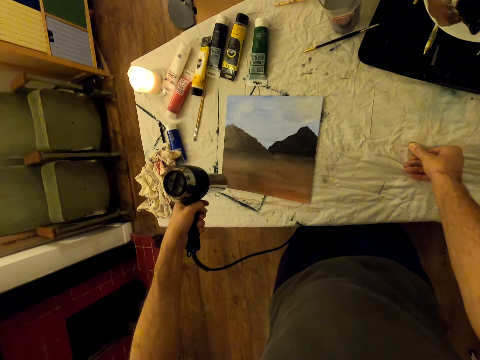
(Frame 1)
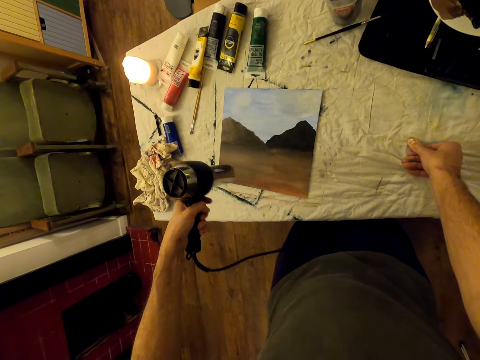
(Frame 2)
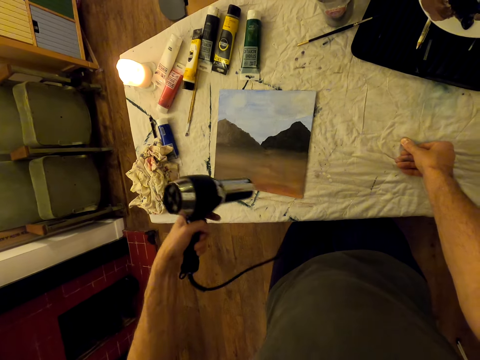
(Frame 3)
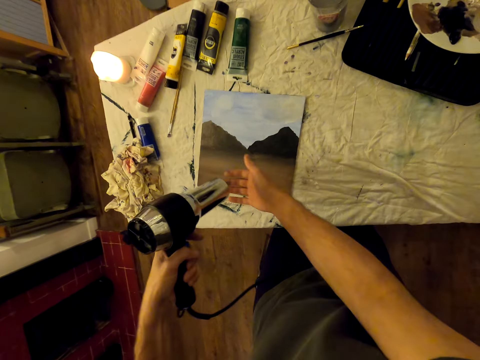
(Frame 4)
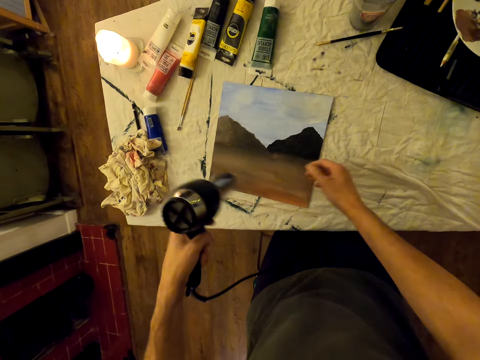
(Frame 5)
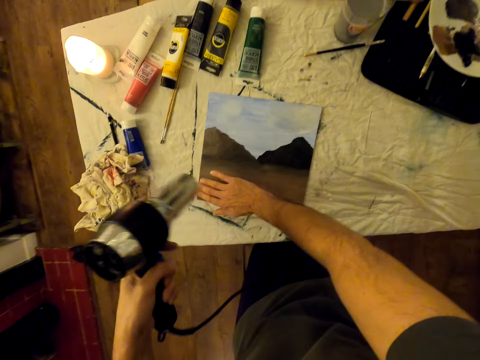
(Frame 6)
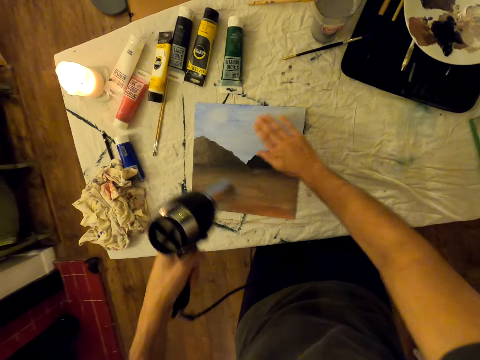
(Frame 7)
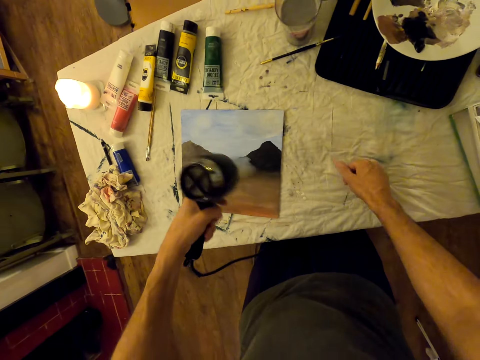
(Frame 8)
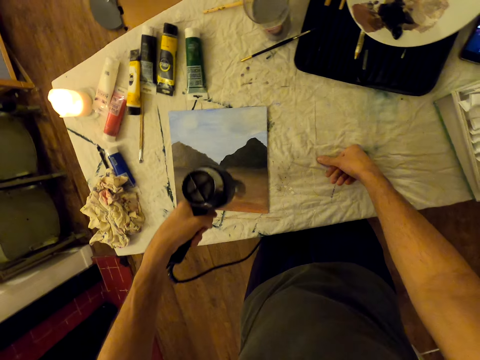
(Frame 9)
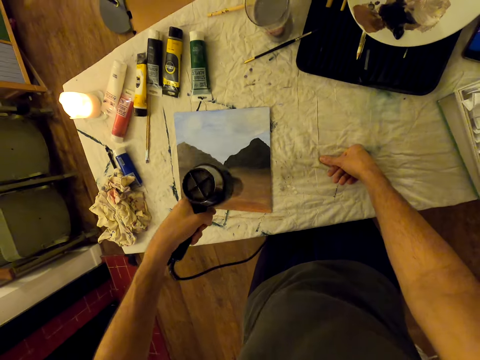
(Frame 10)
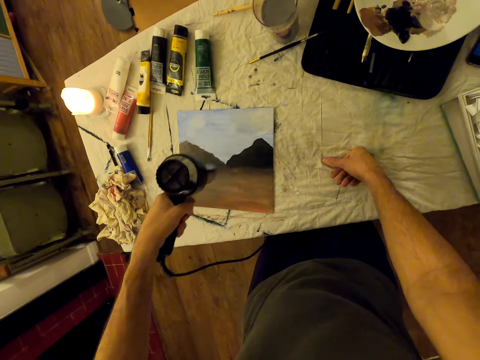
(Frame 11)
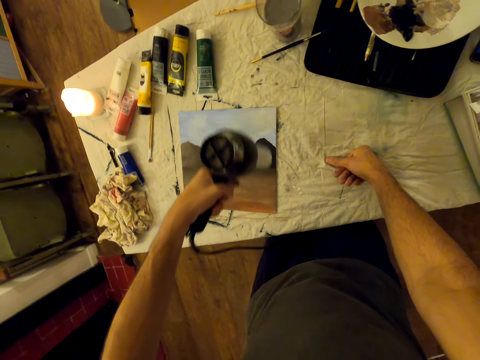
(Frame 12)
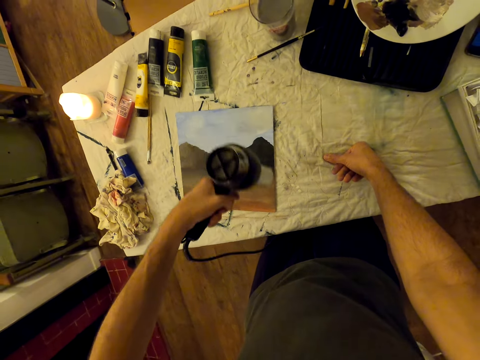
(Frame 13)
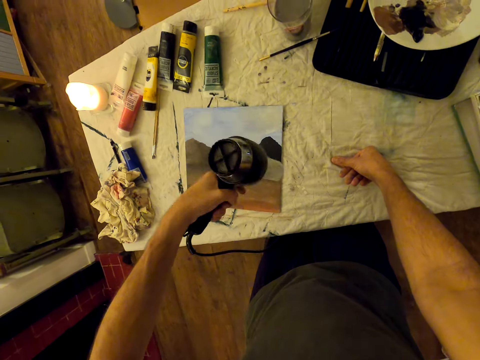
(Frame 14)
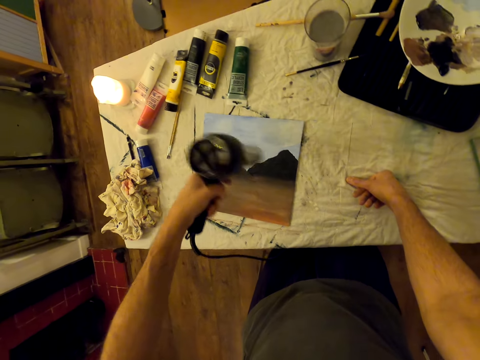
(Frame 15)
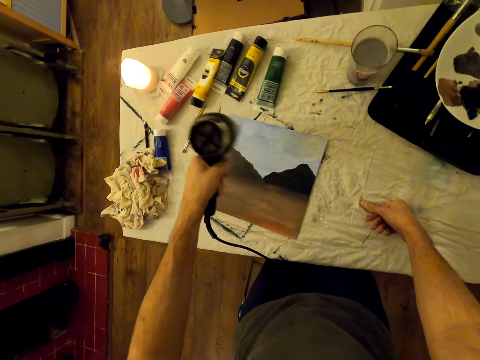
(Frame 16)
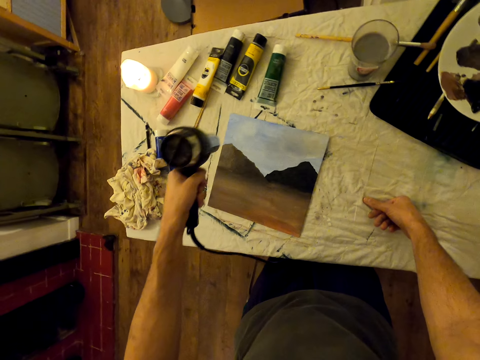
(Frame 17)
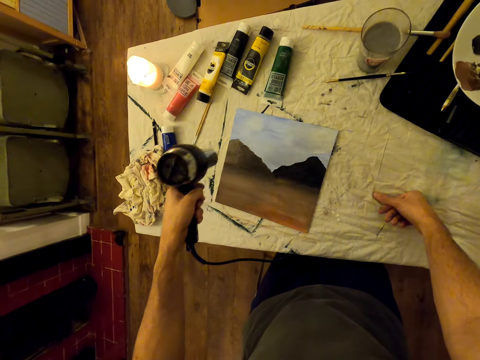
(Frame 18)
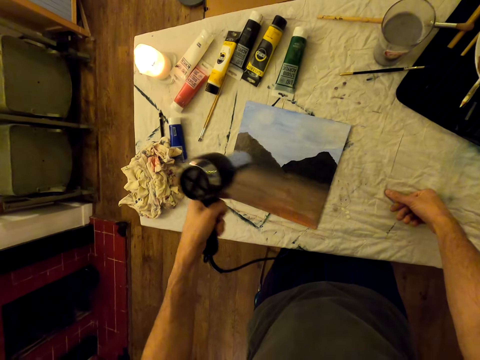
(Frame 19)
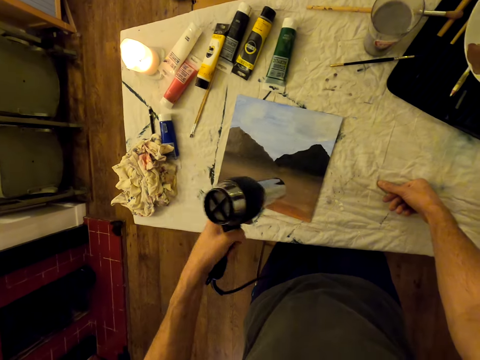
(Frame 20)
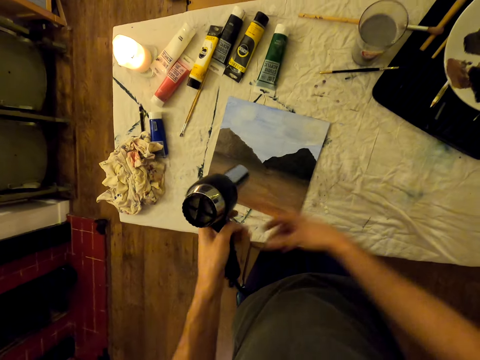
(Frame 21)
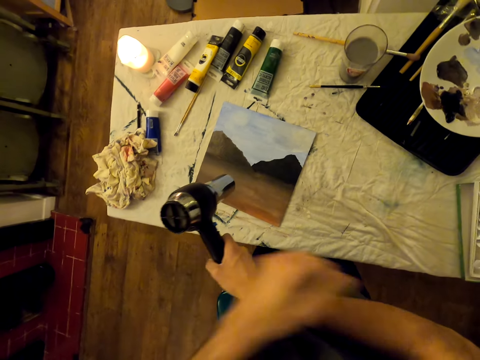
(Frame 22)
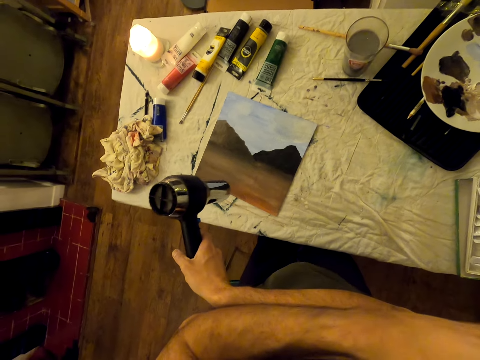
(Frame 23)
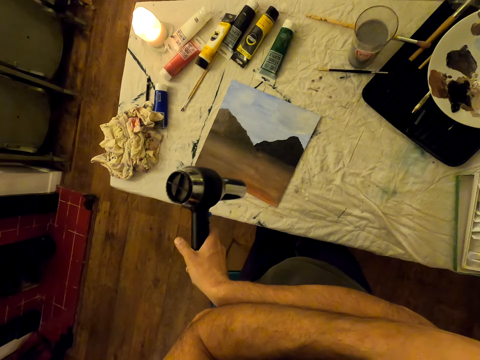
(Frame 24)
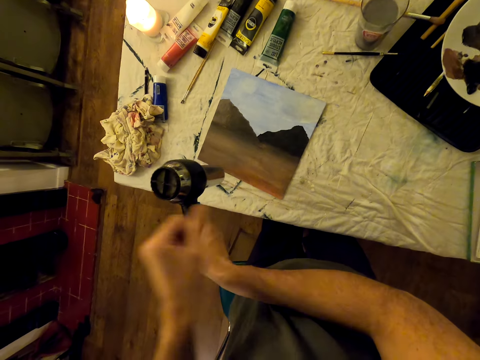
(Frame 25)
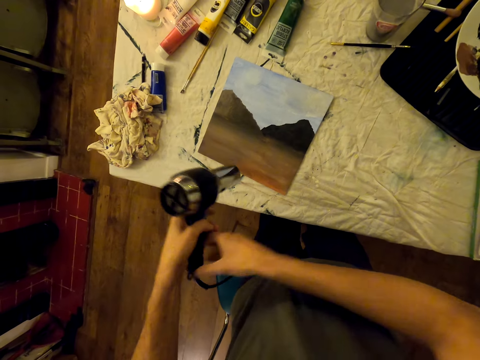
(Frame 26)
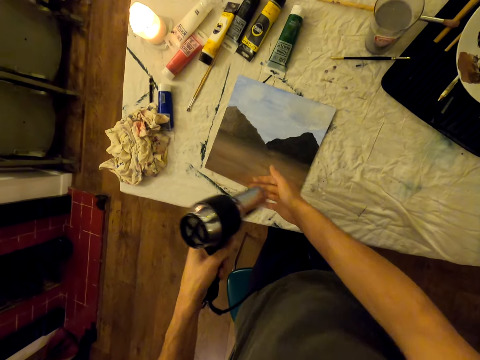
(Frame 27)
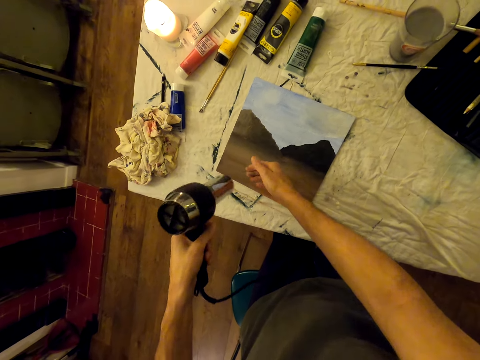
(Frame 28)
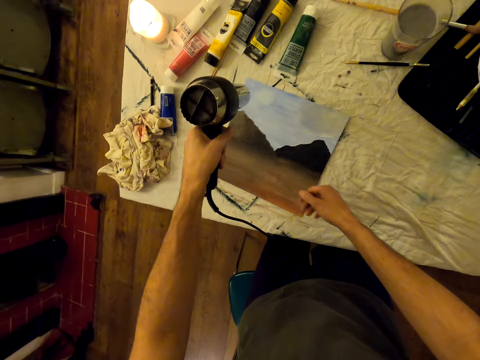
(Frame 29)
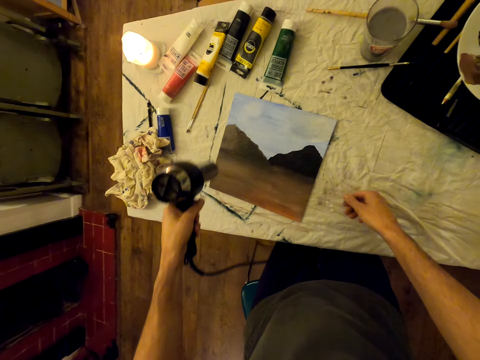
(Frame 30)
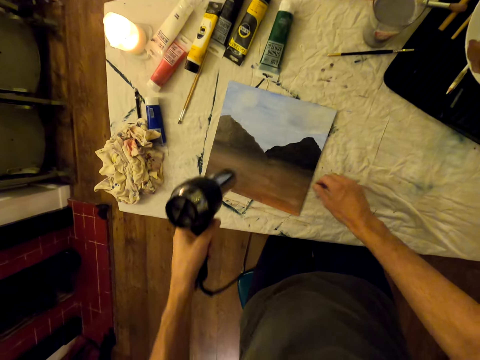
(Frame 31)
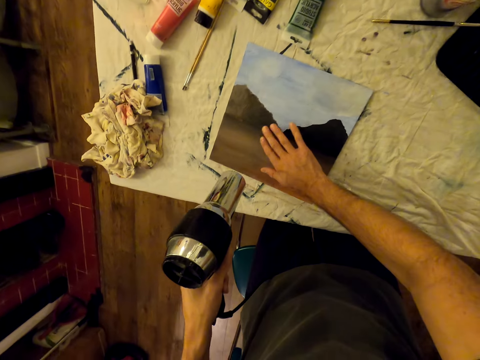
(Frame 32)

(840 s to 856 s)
The camera wearer places his hand on the mouth of the blow dryer. He feels the heat from the blow dryer. He places his right hand on the board. He blow dries the board. He places his right hand on the table. He blow dries the board. He exchanges hands. He holds the blow dryer with his right hand. He scratches something. He holds the blow dryer with his left hand. He places his hand on the mouth of the blow dryer. He feels the heat from the blow dryer. He blow dries the board.

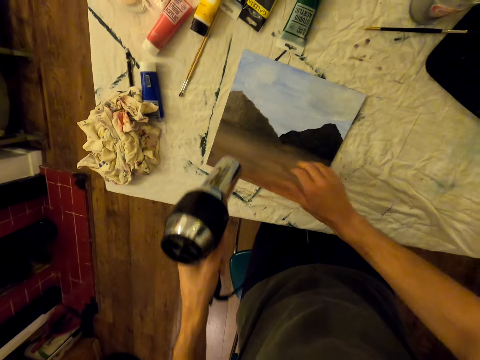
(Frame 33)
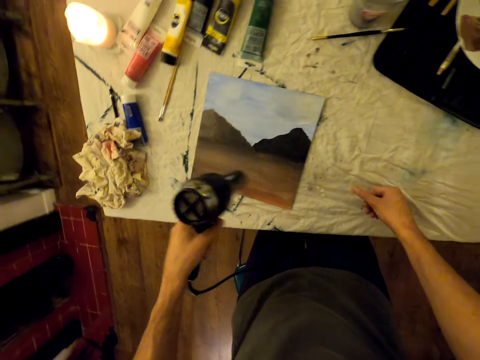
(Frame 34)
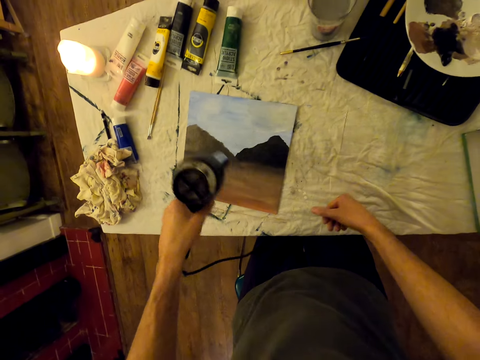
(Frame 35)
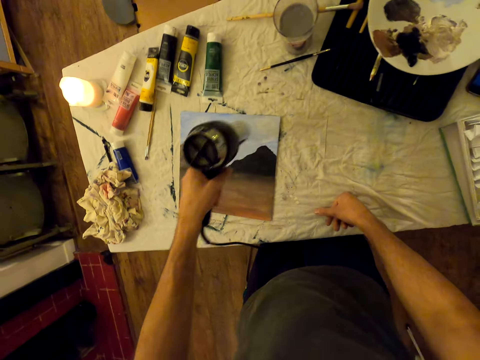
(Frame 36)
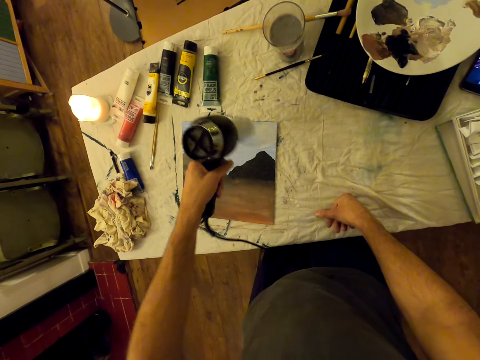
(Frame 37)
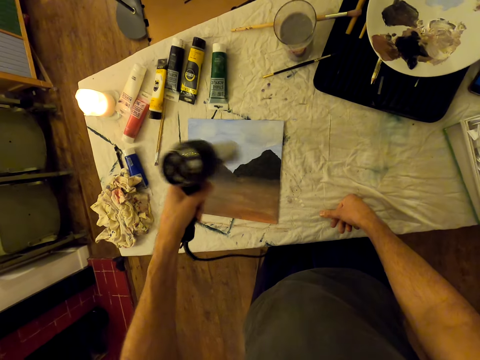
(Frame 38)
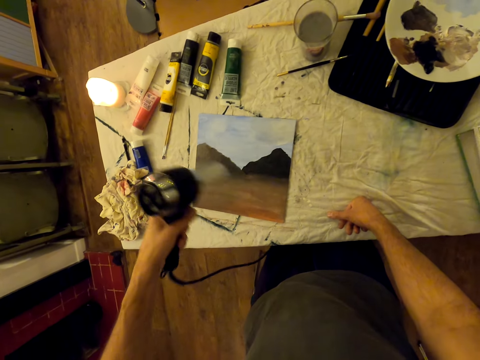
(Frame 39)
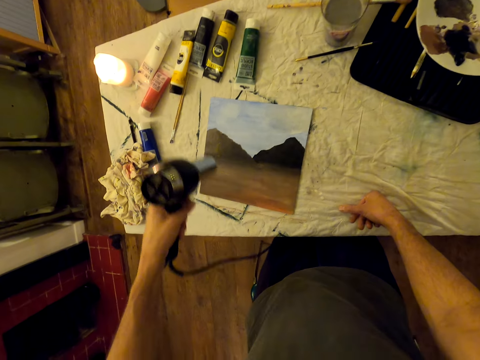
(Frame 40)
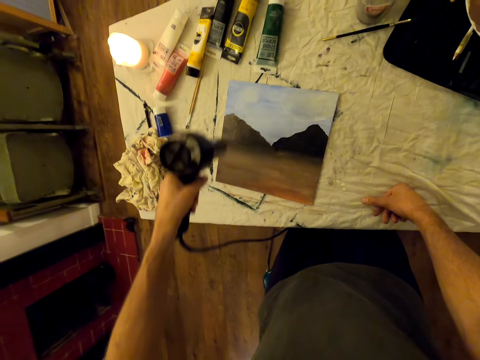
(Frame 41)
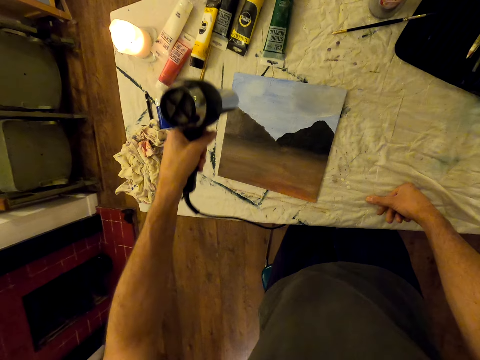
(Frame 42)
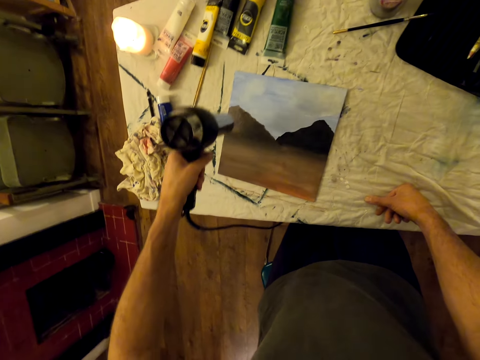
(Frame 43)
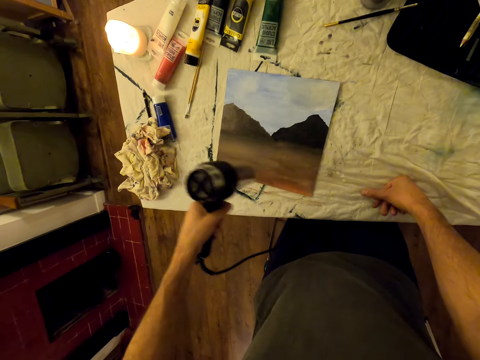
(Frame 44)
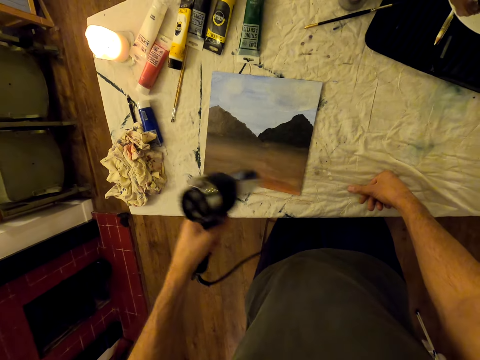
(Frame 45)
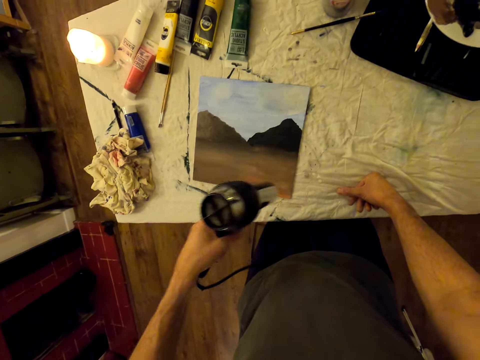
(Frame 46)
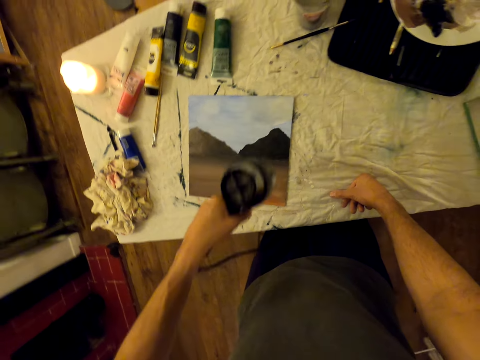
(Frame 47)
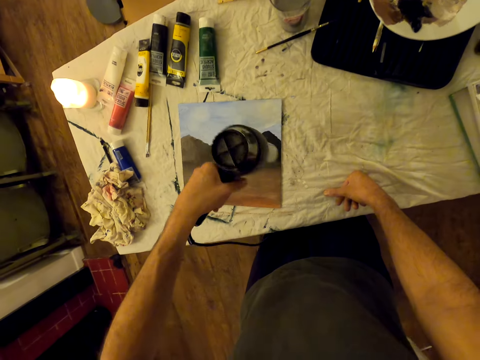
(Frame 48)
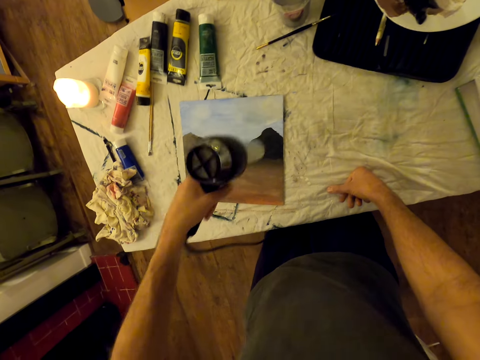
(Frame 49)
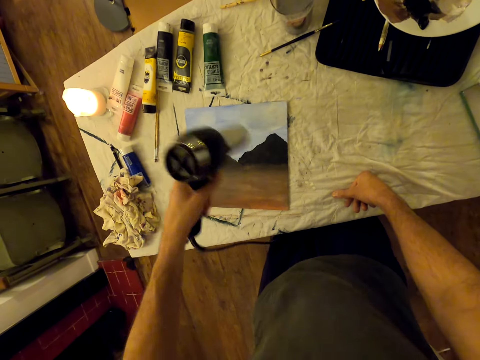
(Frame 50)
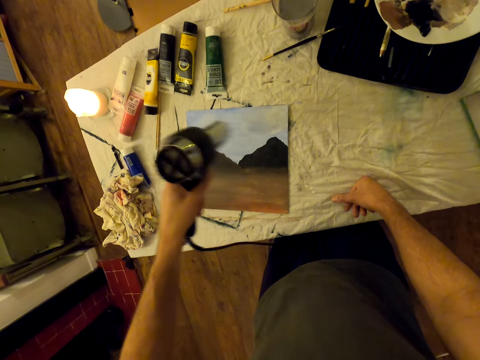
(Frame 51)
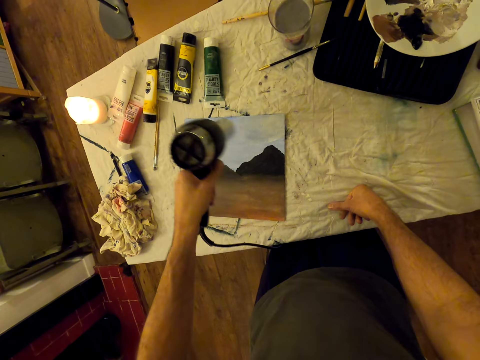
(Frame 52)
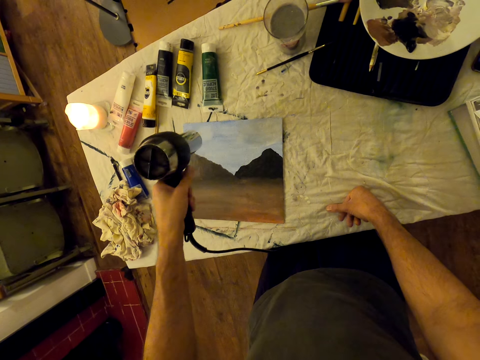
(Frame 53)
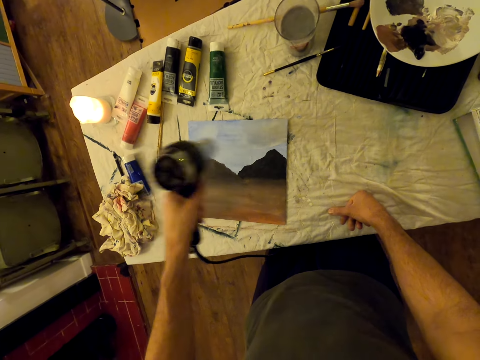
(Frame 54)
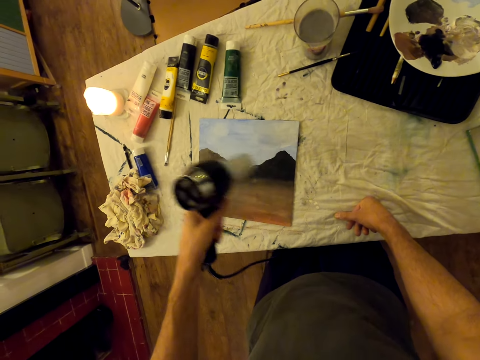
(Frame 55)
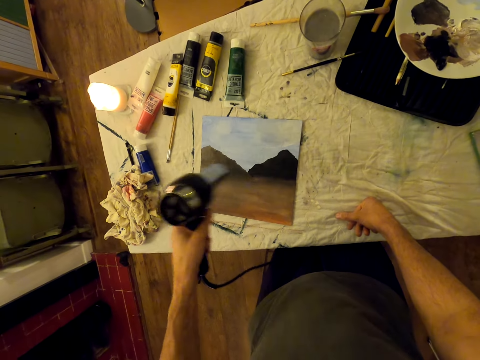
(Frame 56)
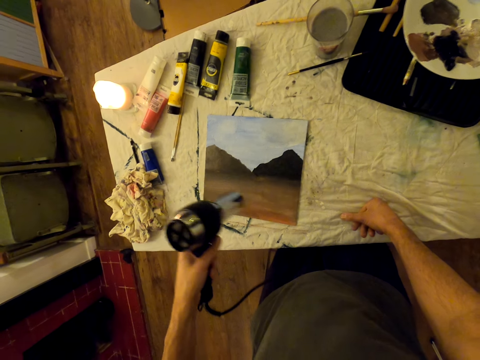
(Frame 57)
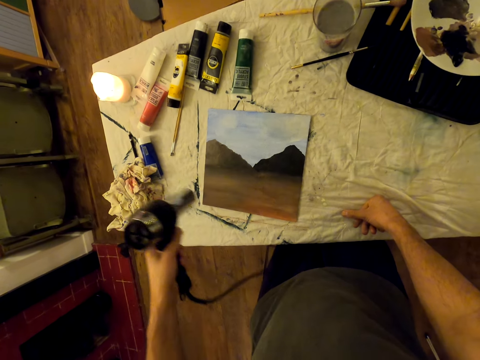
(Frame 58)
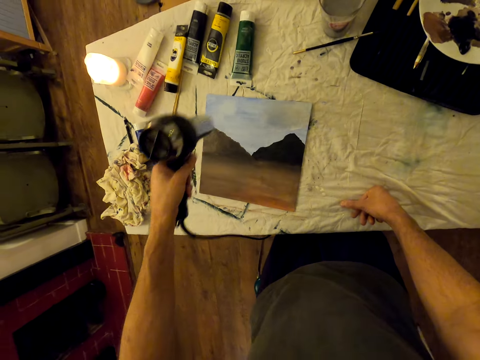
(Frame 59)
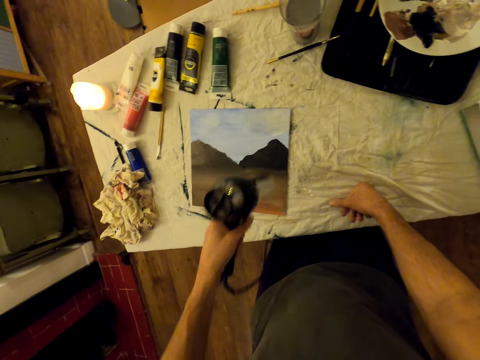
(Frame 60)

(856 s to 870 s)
The camera wearer touches the painting. They blow the air to the painting with a blow dryer.
